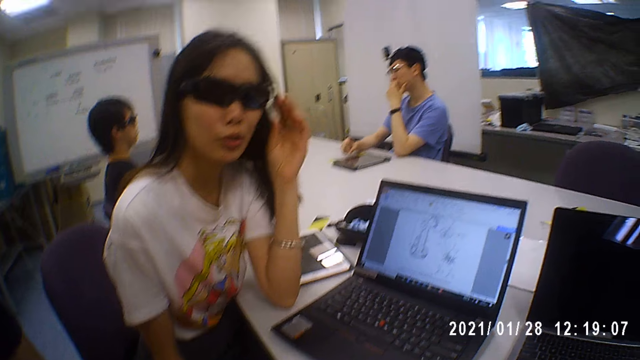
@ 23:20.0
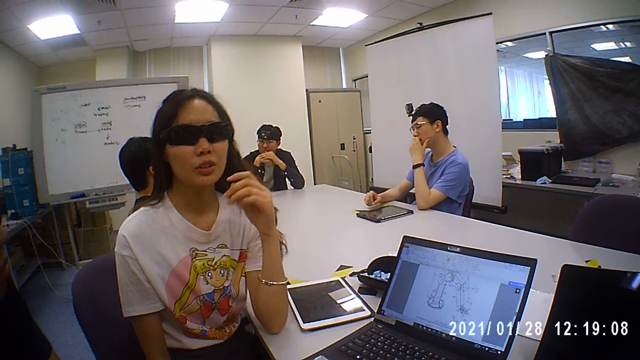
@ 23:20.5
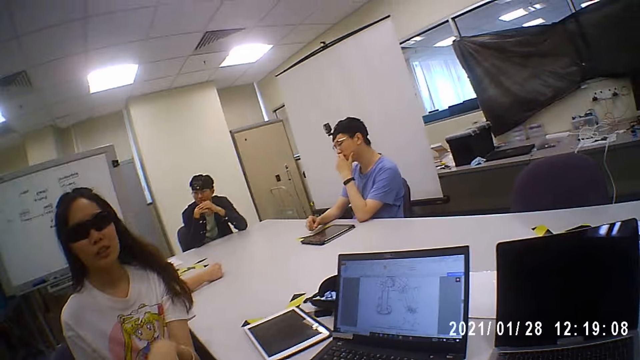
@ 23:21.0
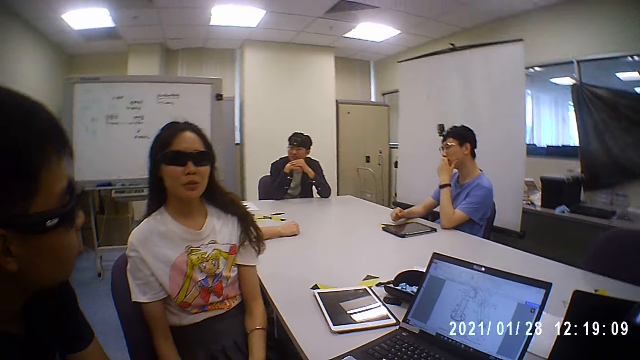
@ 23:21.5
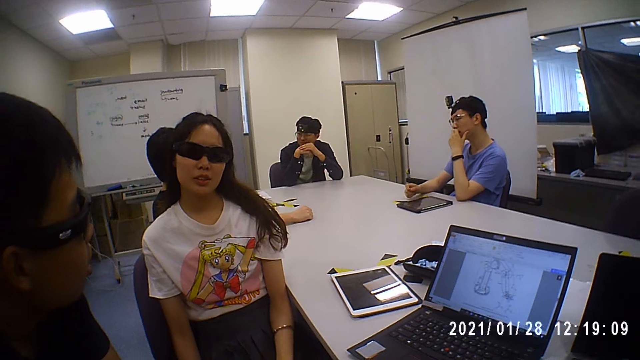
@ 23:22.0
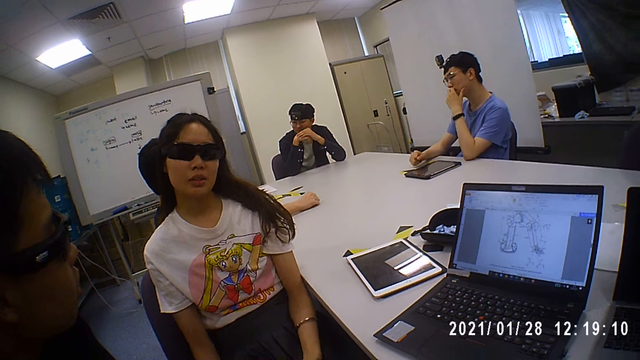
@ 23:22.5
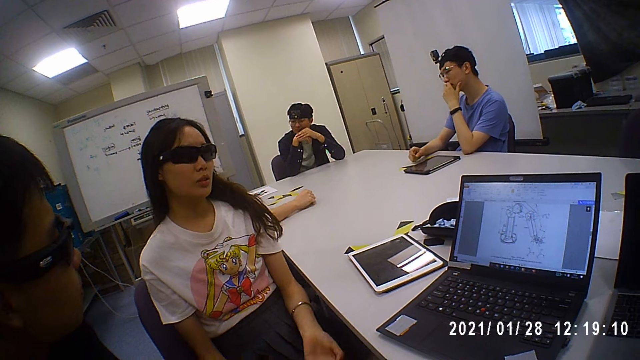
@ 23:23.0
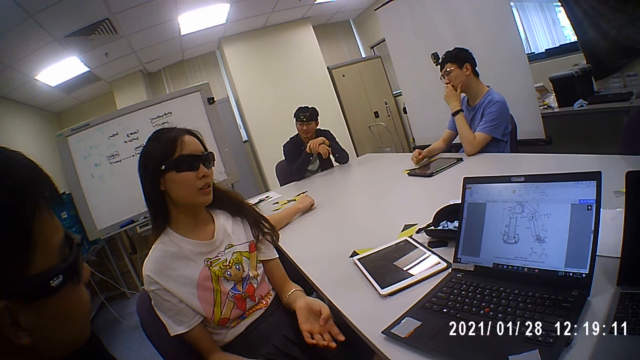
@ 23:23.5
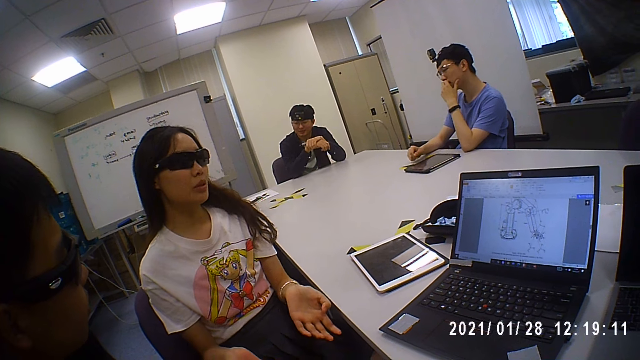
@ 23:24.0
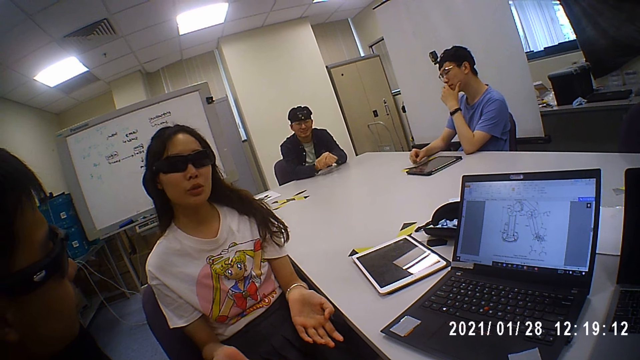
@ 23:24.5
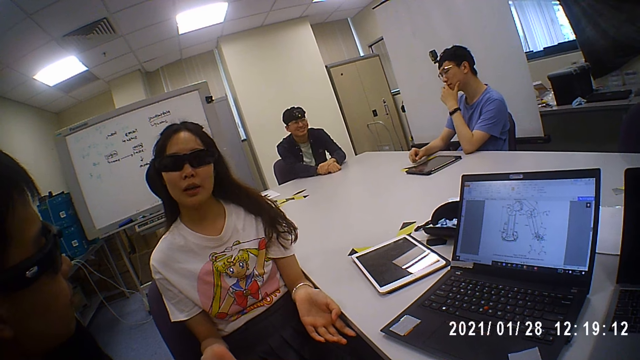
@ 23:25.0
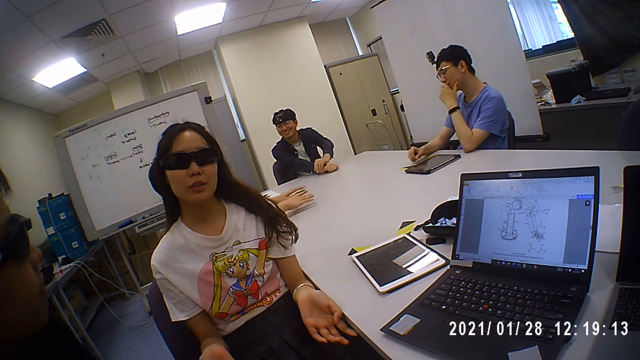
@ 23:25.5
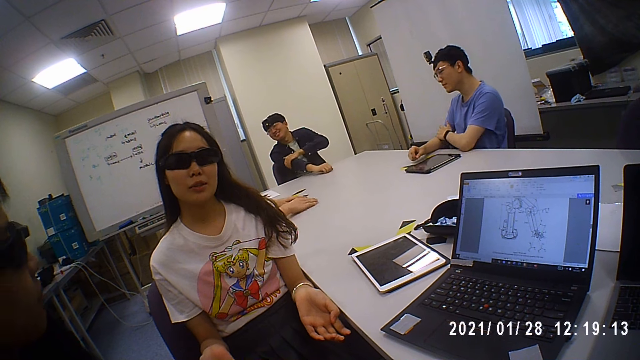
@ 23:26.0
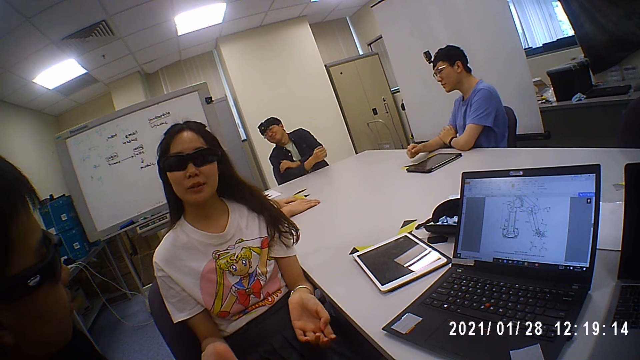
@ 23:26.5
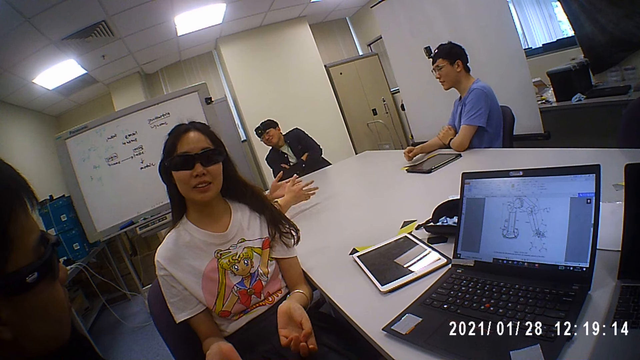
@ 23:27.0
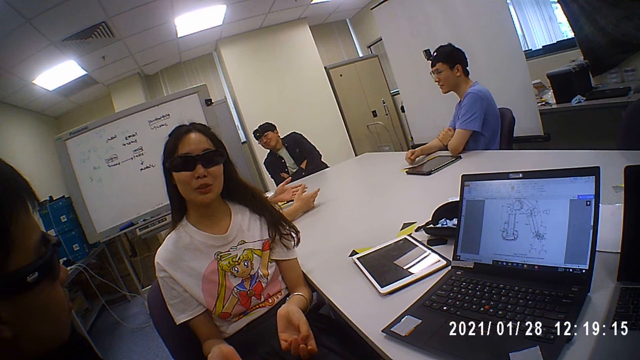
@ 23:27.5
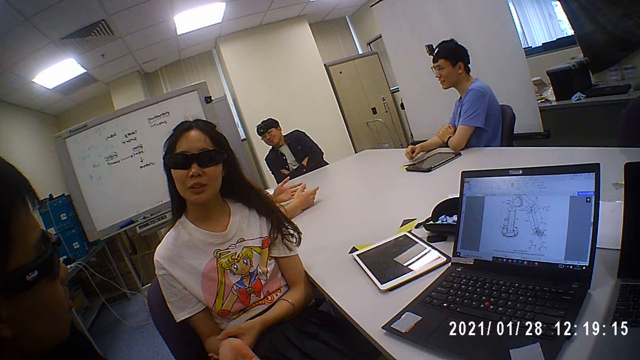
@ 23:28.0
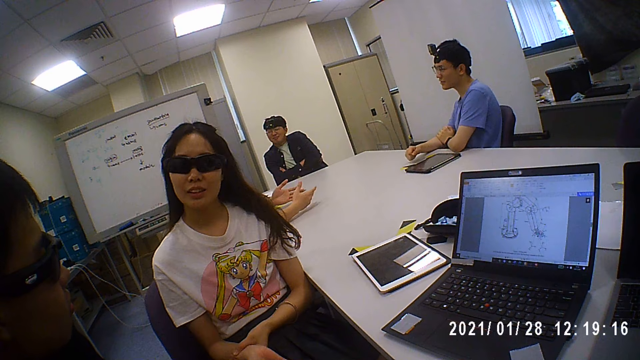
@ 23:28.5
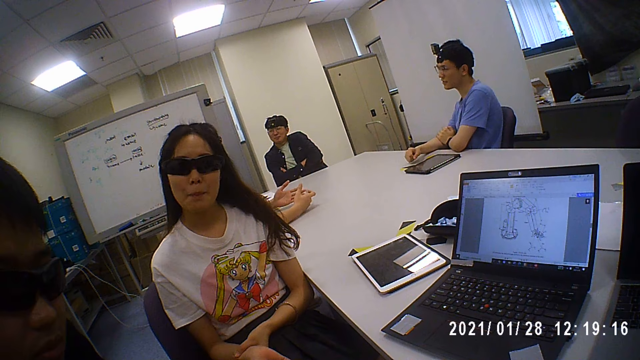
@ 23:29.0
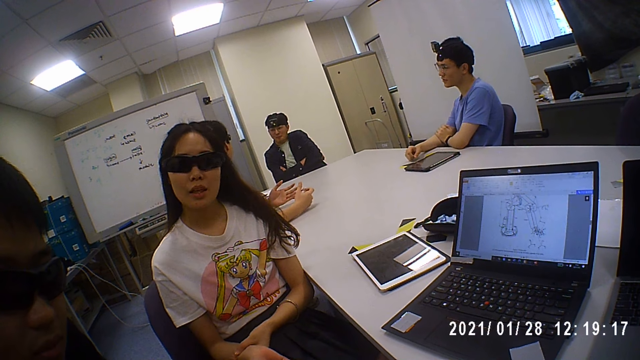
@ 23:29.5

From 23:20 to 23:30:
A man rubs his left hand on his right hand. The man places his hands on the table. The man holds his right hand with his left hand. The man folds his hands.

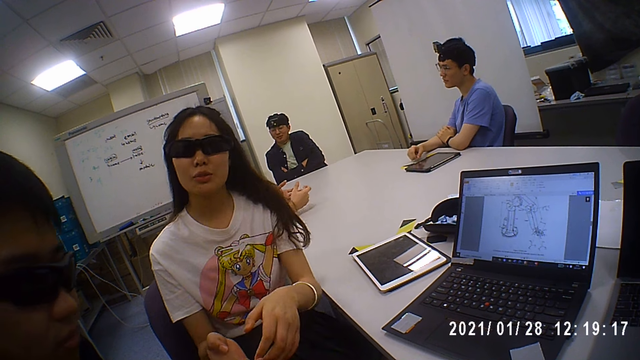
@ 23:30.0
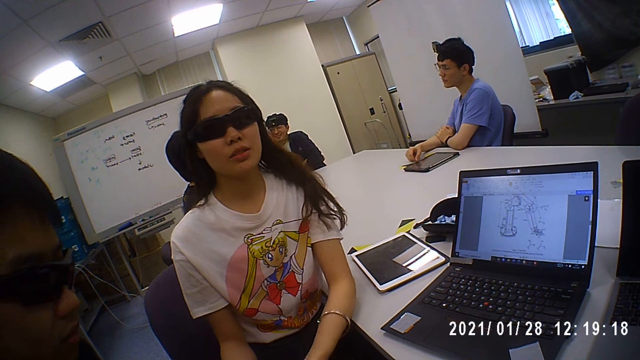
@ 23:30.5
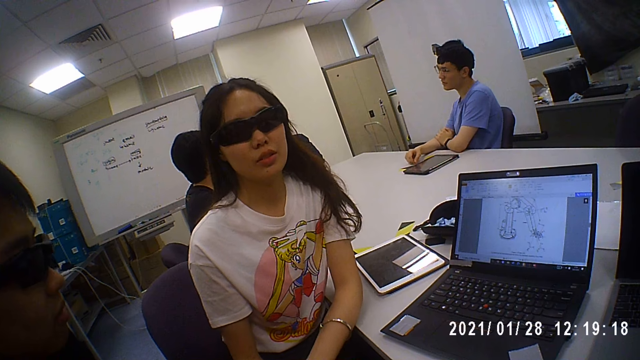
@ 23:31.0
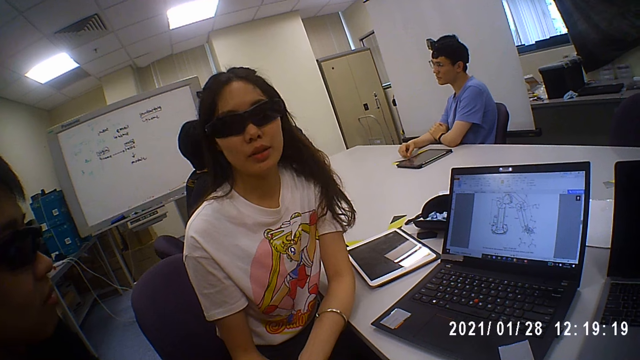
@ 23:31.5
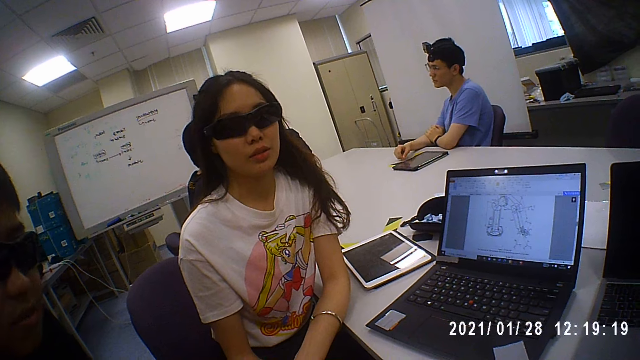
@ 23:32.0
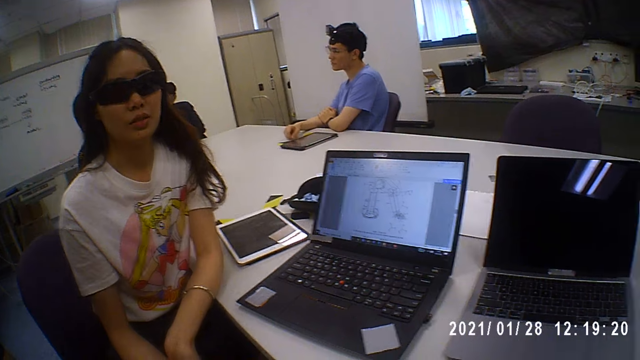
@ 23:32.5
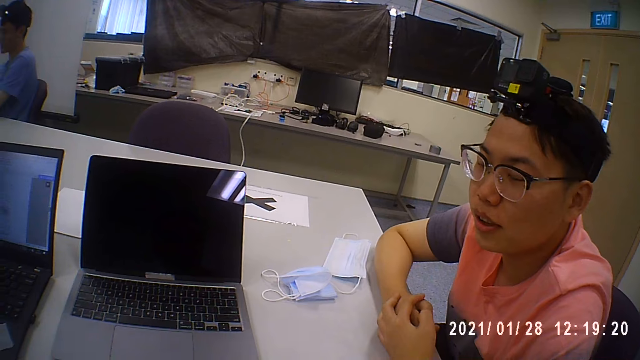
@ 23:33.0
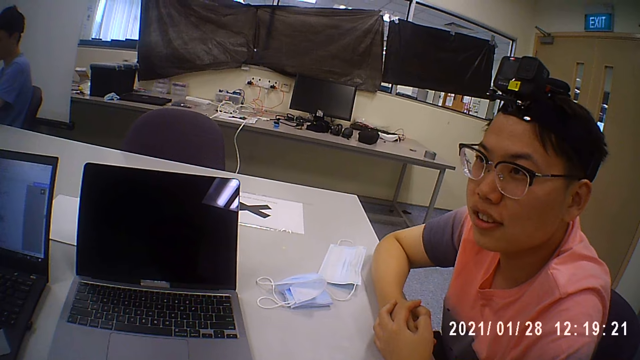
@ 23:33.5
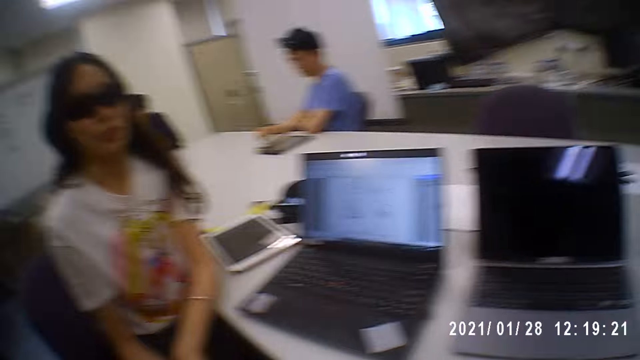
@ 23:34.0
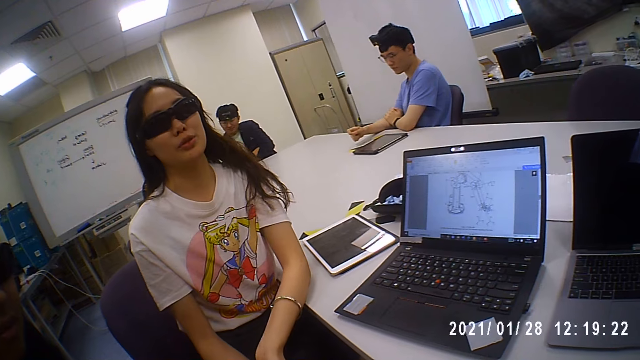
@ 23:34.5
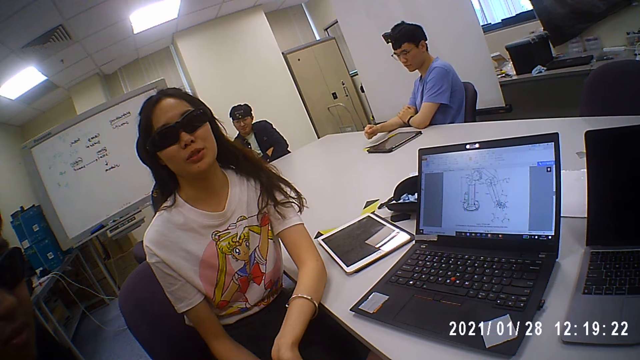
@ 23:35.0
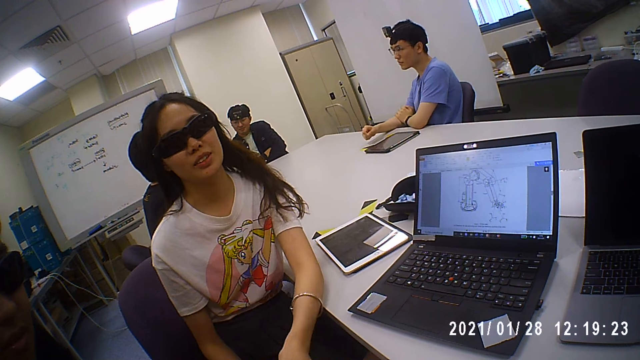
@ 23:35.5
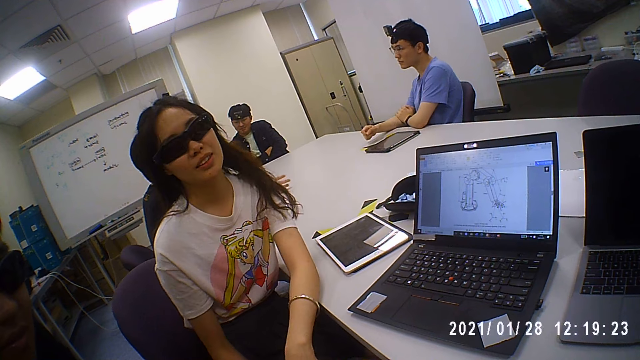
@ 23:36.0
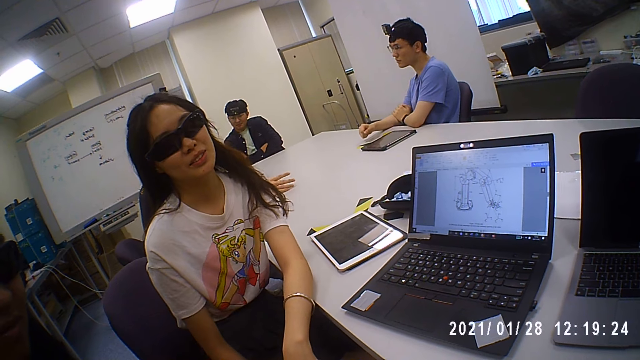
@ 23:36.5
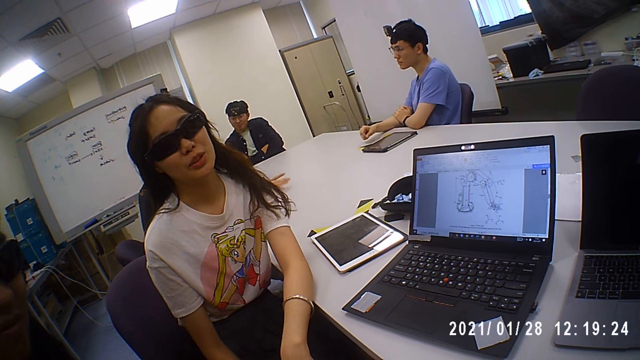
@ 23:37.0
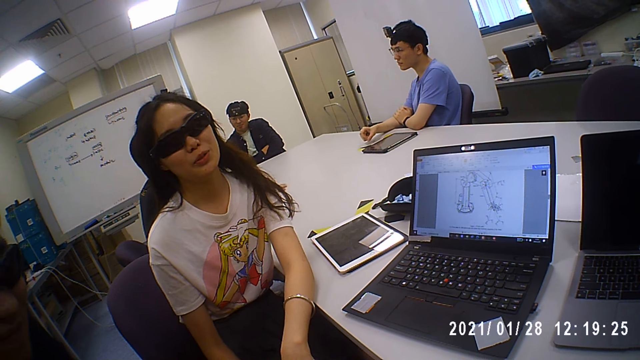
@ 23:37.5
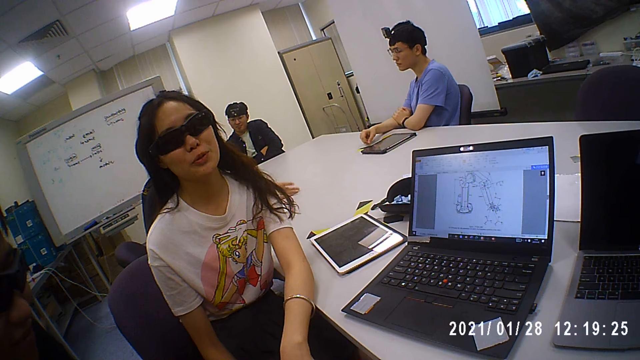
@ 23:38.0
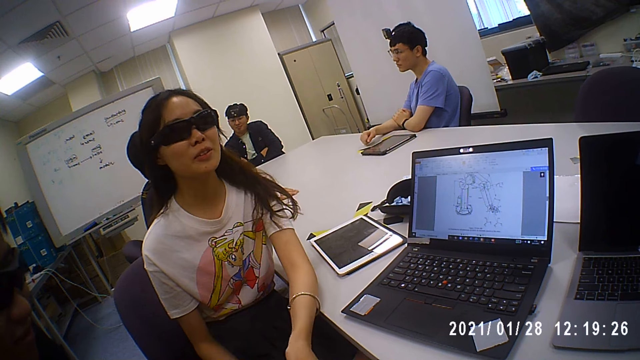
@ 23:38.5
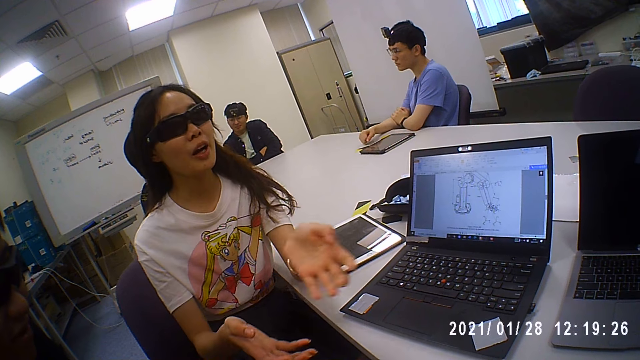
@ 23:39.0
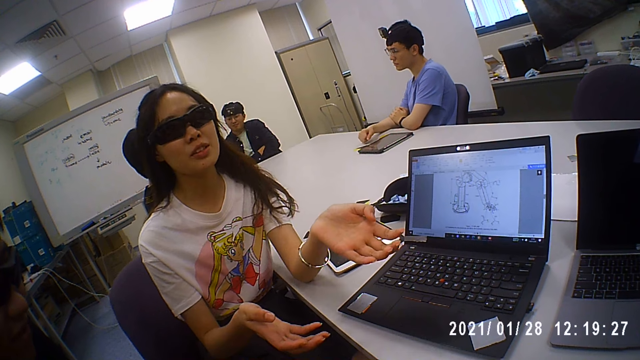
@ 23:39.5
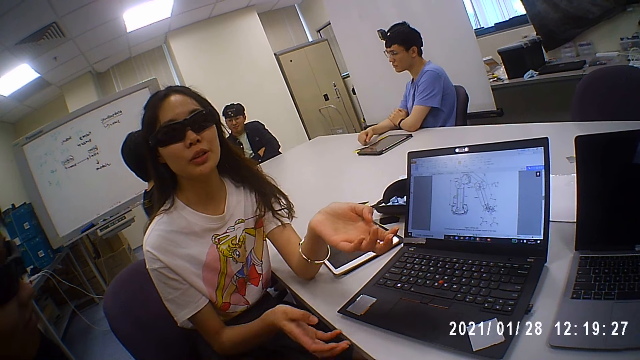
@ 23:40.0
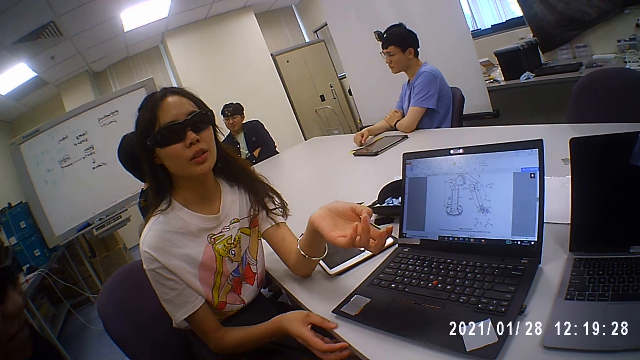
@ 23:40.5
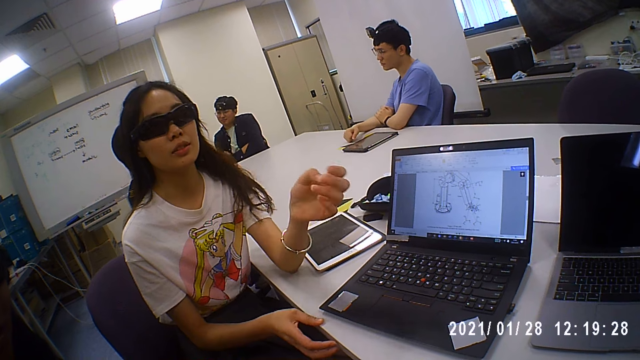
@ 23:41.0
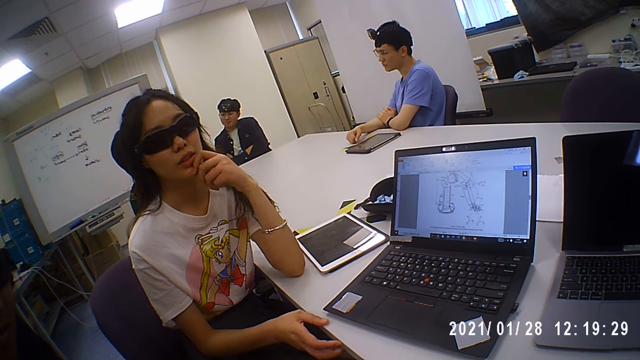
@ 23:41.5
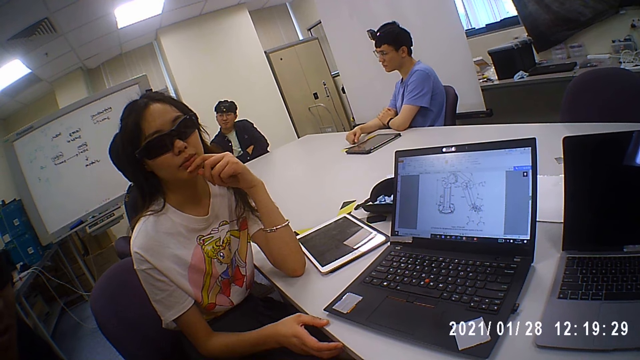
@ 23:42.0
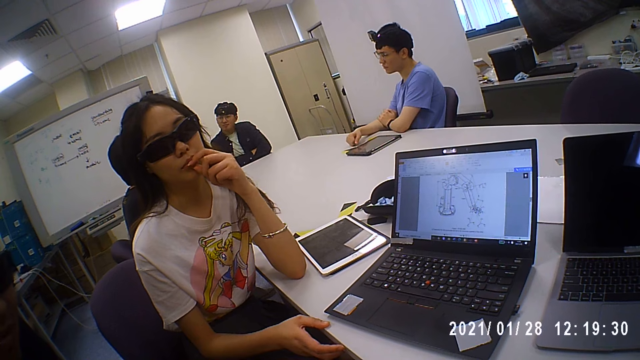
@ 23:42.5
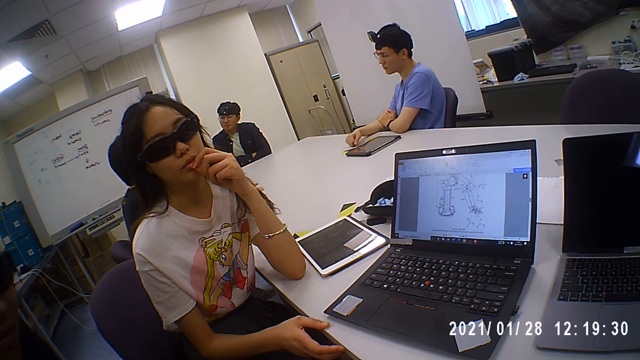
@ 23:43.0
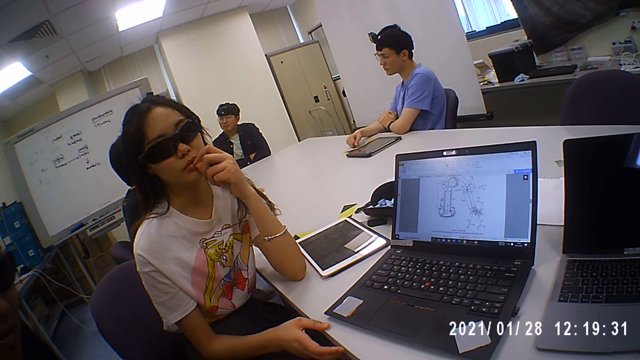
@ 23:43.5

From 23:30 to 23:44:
A man talks to a woman. The camera wearer turns to the man. The man interacts with the woman. The camera wearer turns to the woman. The woman converses. The woman moves her hands, touches her face with her left hand and holds her chin.
